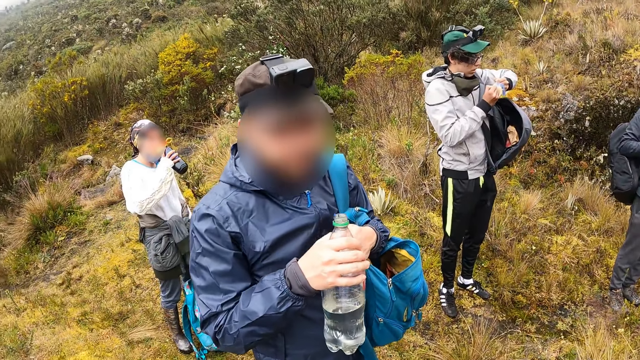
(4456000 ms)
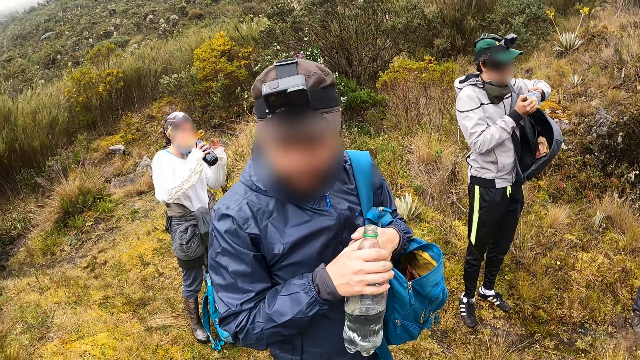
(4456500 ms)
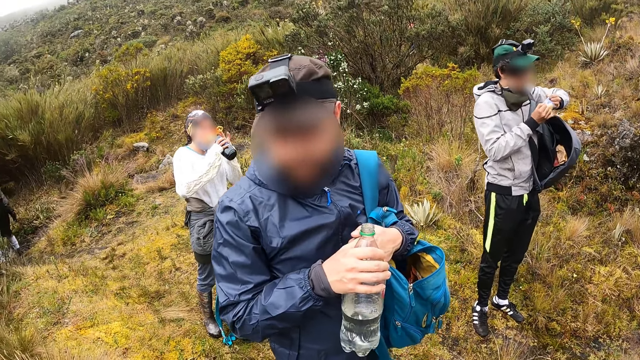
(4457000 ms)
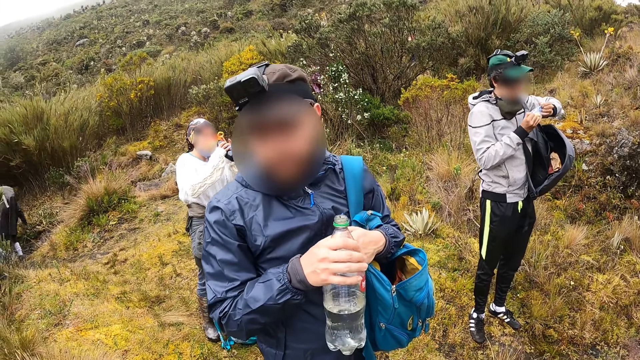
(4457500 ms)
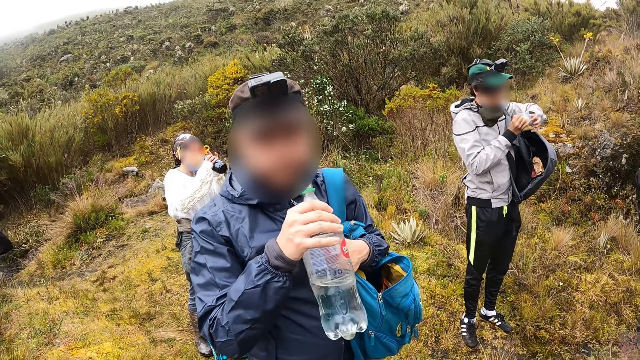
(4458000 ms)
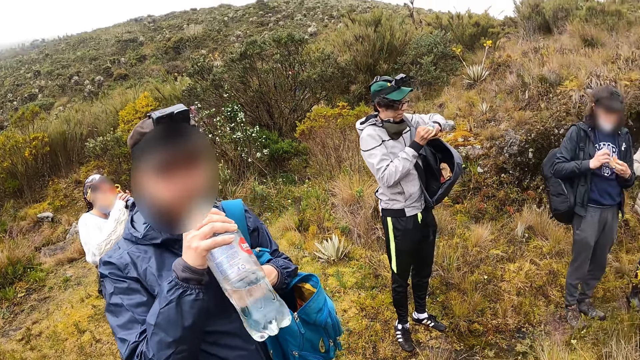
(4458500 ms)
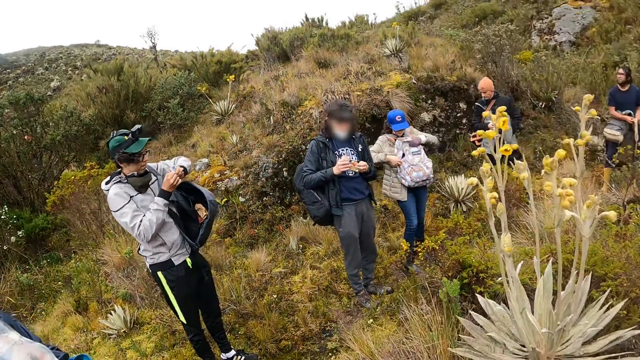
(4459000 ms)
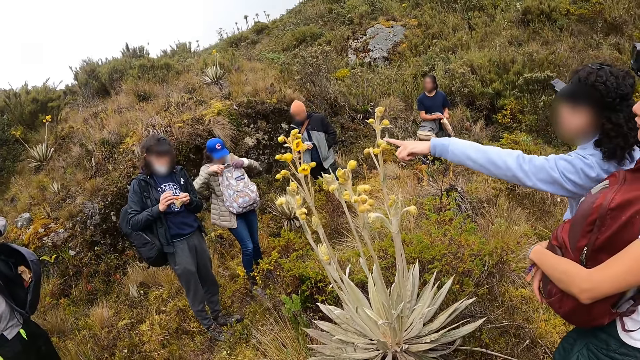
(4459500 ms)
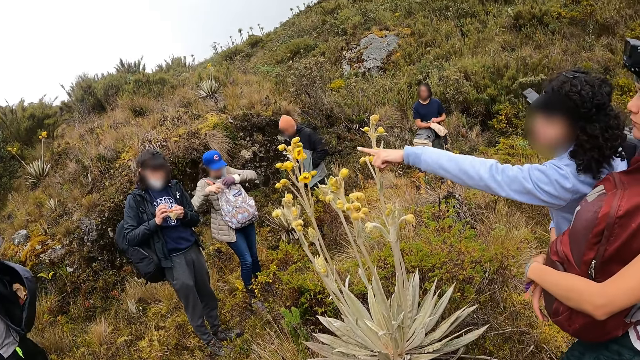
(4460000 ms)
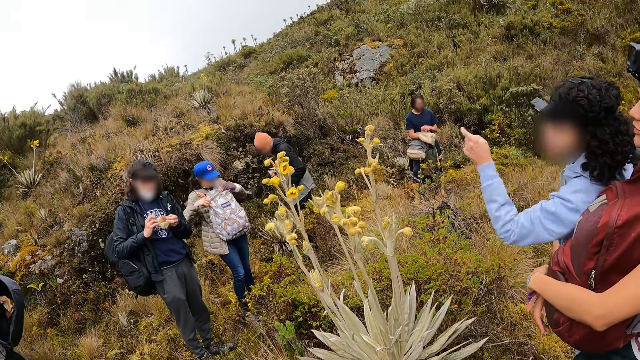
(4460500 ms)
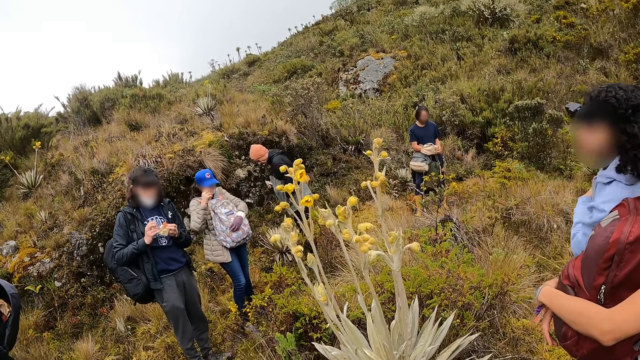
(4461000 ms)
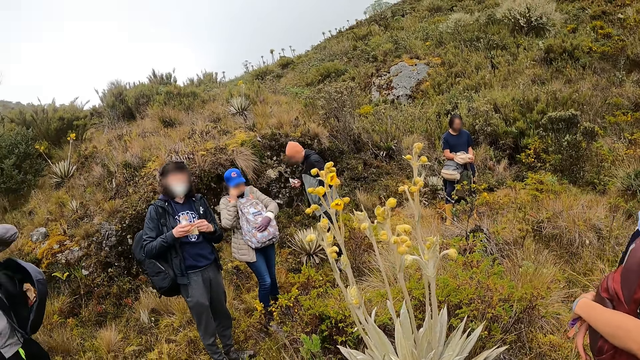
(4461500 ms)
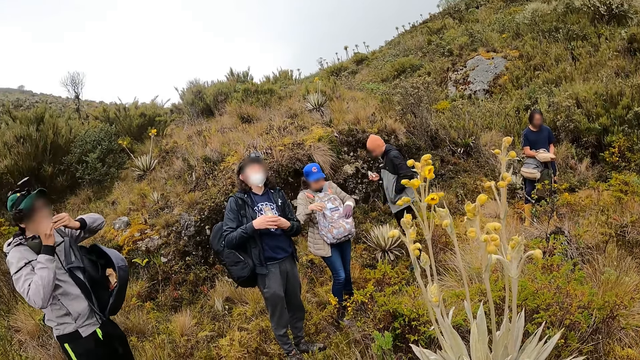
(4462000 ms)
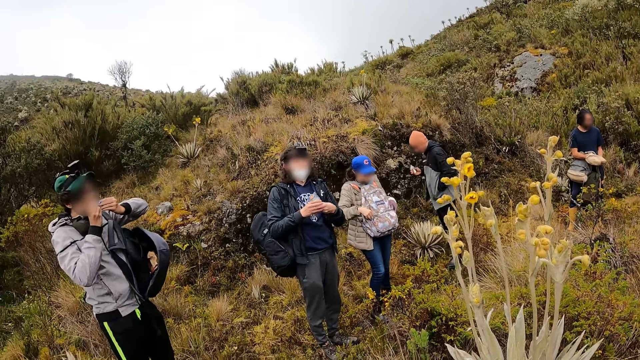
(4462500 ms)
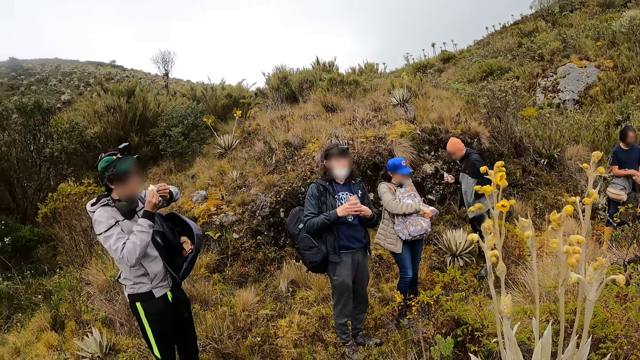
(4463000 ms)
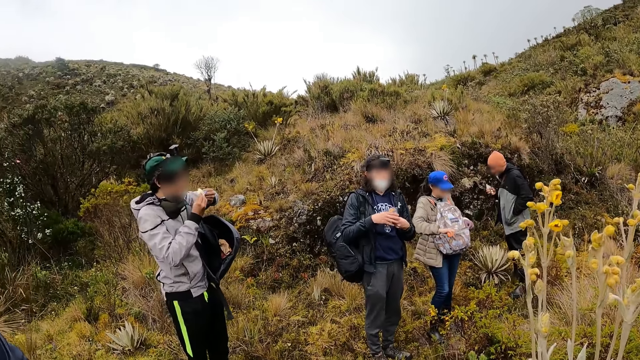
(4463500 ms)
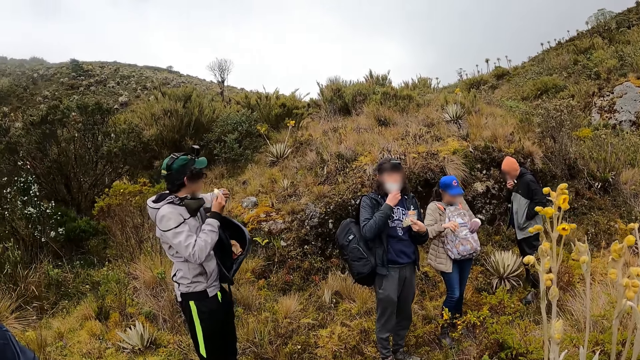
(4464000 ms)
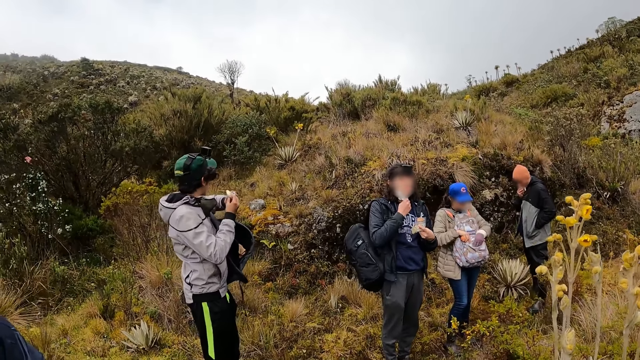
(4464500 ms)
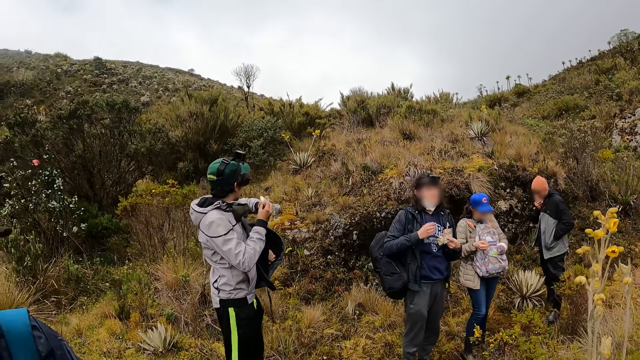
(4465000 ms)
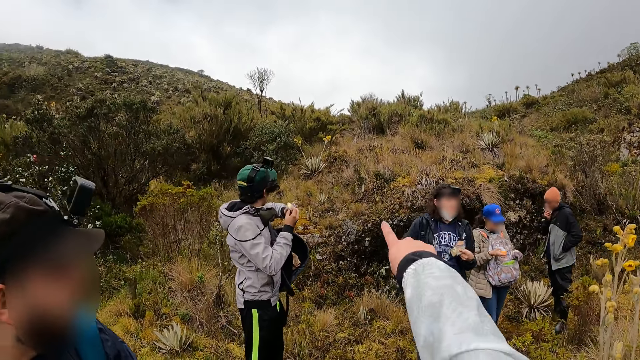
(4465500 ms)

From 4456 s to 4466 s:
The second woman drinks from a water bottle in her right hand. The second woman drinks from the water bottle in her hands. The second man drinks water from the bottle of water in his right hand. The fourth man holds a pack of chips in his left hand. The first woman zips the backpack on her chest with her right hand. A fourth woman points at a bush path with her left hand. The camera wearer looks around. The fourth man puts his right hand in the pack of chips in his left hand. The first woman zips the backpack on her chest with her left hand. The first woman touches her face with her right hand. The fifth man eats from the pack of chocolate in his hands. The first woman holds a snack in her right hand and unzips a smaller part of the backpack on her chest with her right hand. The first man eats from the pack of chocolate in his right hand. The third man pulls down his nose mask with his right hand.

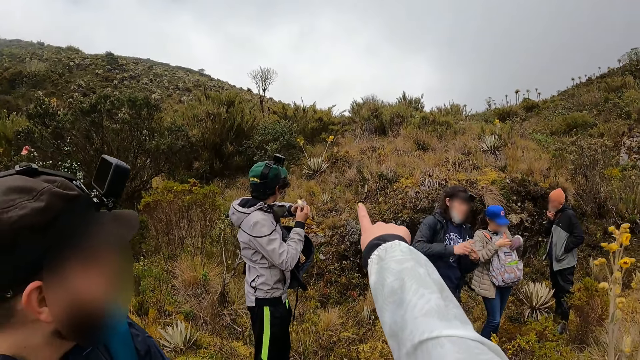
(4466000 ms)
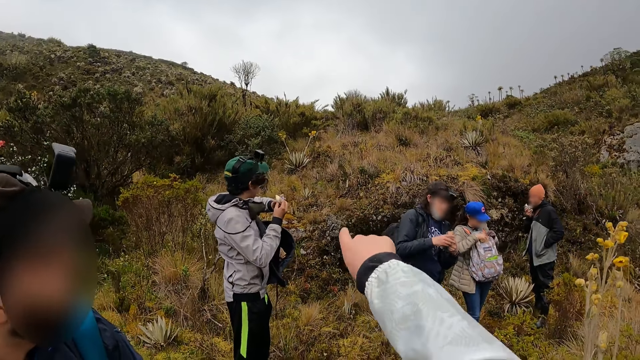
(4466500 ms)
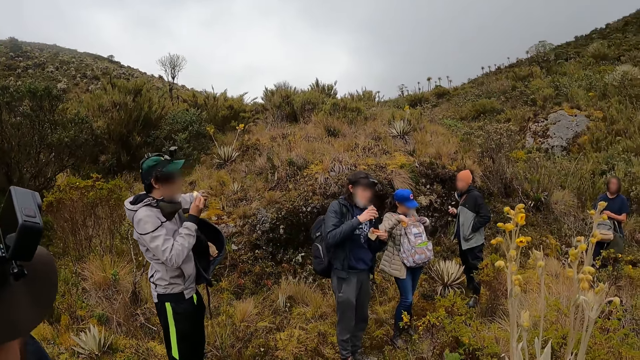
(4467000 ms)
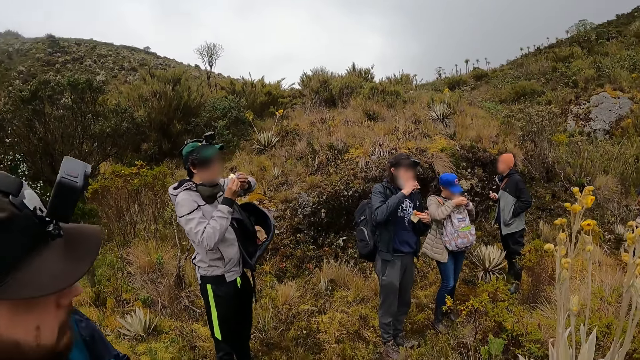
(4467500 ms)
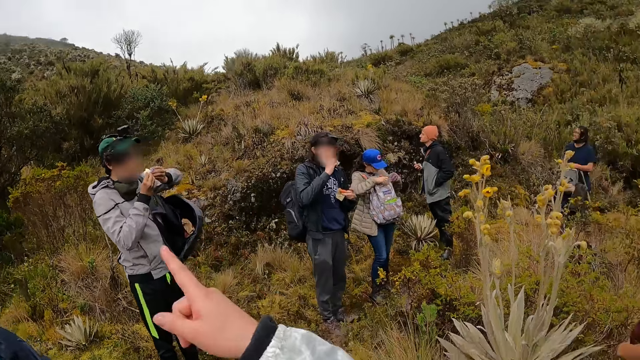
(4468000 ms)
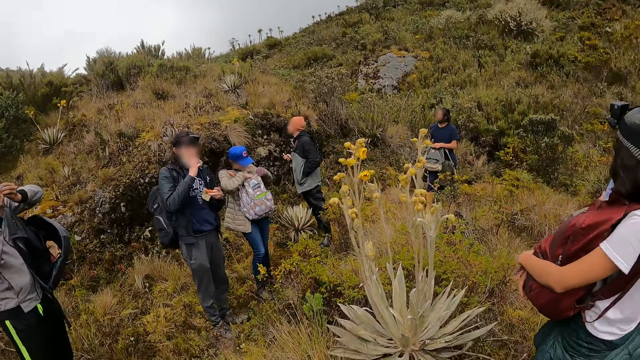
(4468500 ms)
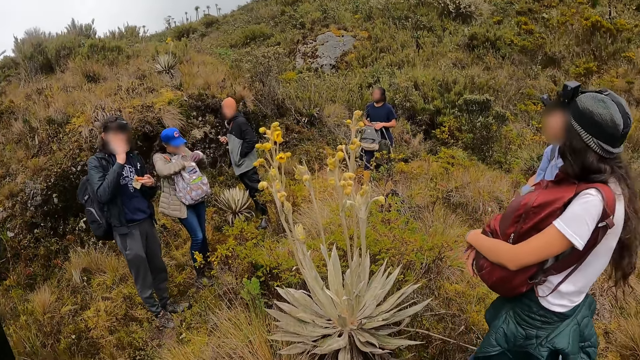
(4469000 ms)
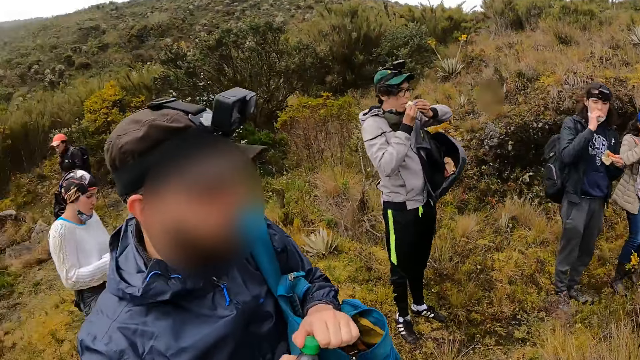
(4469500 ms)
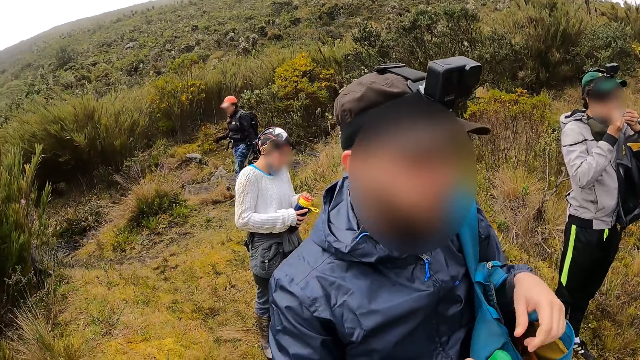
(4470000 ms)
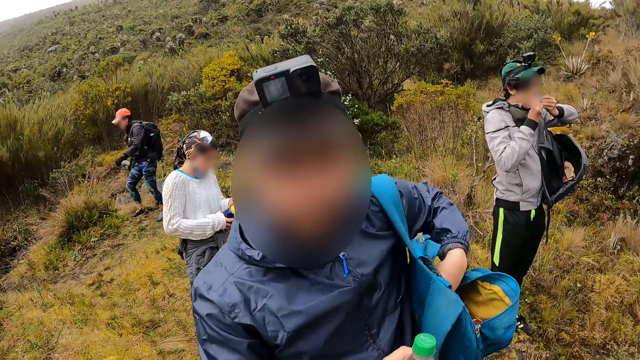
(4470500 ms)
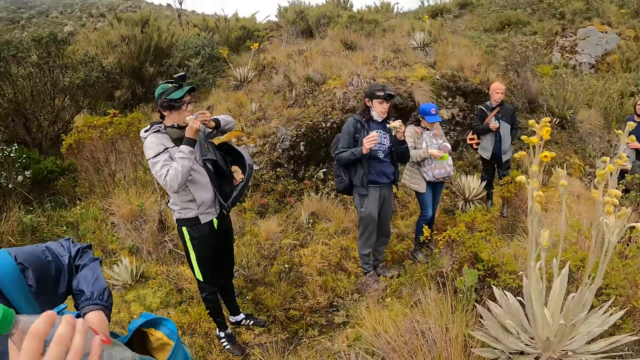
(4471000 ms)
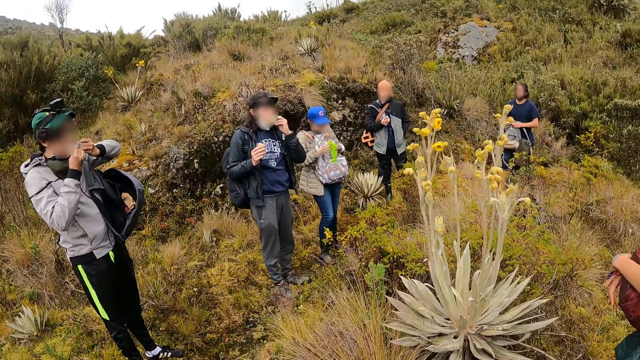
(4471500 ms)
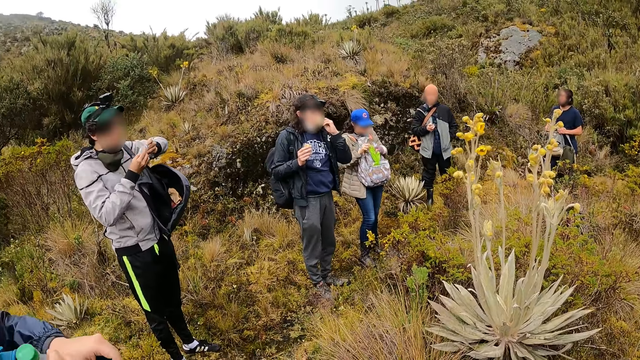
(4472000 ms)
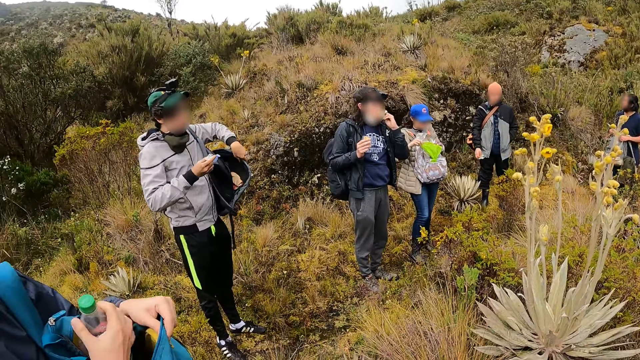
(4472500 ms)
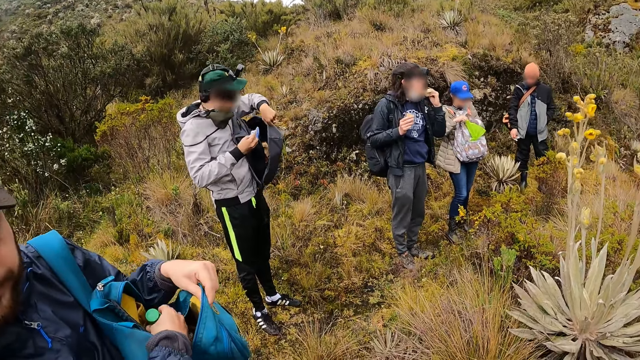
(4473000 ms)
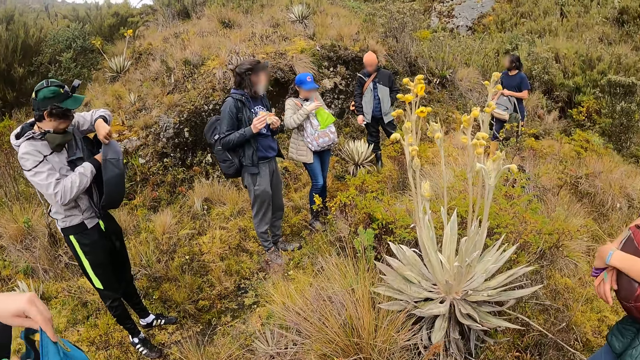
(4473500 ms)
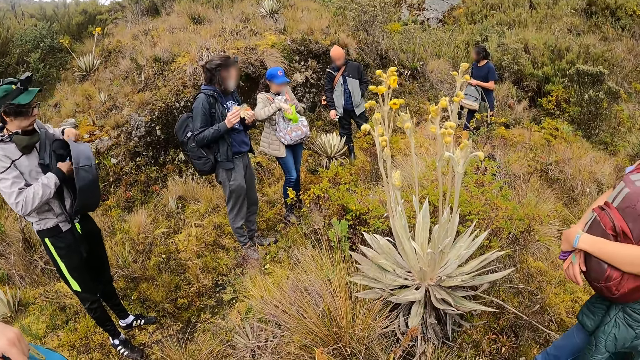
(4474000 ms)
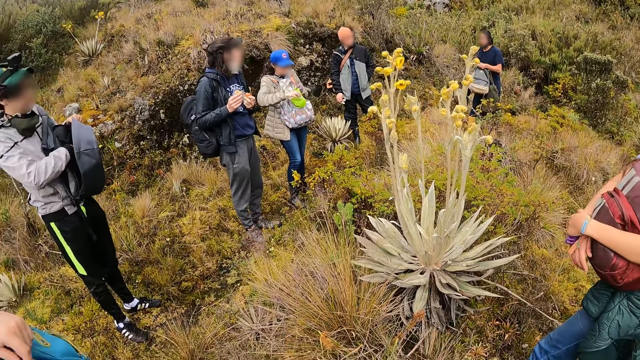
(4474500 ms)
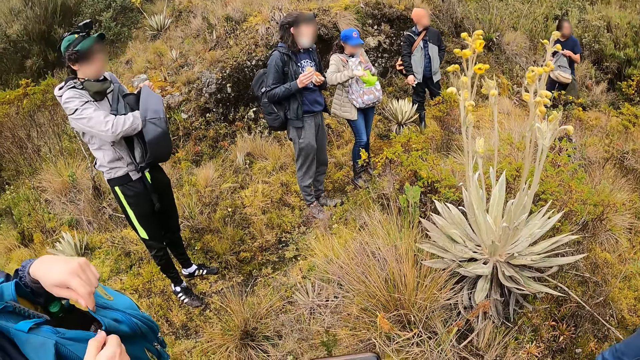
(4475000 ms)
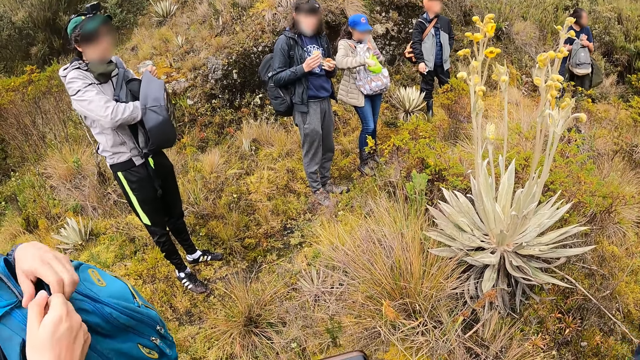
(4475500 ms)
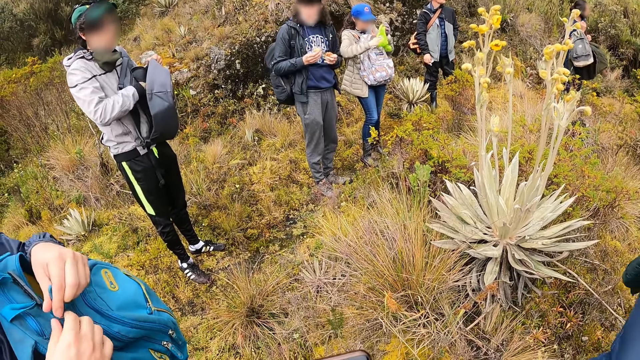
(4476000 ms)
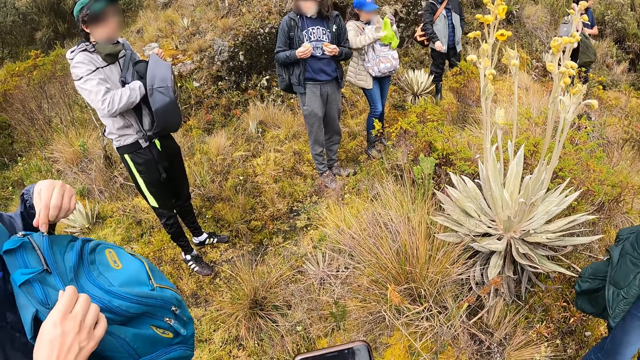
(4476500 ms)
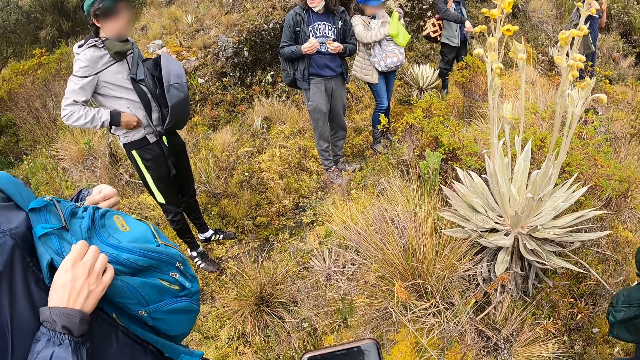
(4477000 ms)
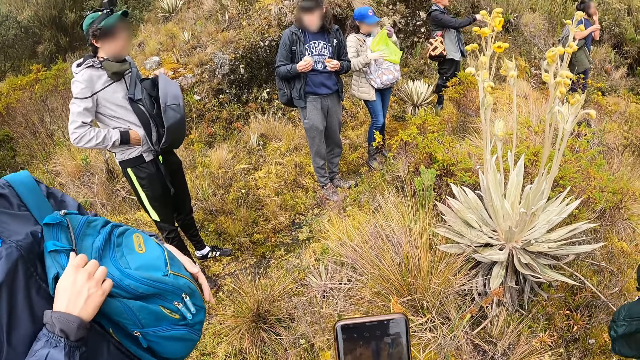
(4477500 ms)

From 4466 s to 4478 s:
The camera wearer converses with the second man. She stretches a hand. The third man passes the pack of chocolate from his right hand to his left hand. The fourth man holds the backpack in his left hand. The third man eats from the pack of chocolate in his right hand. The first woman passes the snack from her right hand to her left hand. The fifth man eats from the pack of chocolate in his hands. The camera wearer looks around. The second woman covers the water bottle in her right hand with her left hand. The second man puts his left hand in the backpack on his left shoulder. The first woman holds a plastic bag in the smaller part of the backpack with her right hand. The fifth man eats from the pack of cookies in his left hand. The first woman opens the plastic bag with both hands. The fourth man zips the backpack in his left hand with his right hand. The fifth man holds the pack of chocolate with his right hand. The second man puts the bottle of water in his right hand in the backpack on his left shoulder. The fifth man puts the pack of chocolate in his right hand into the backpack on his left shoulder. The second man zips the backpack on his left shoulder with his left hand. The first woman takes the plastic bag from the smaller part of the backpack with her left hand. The fourth man hangs the backpack on his right shoulder. The first man converses with the fourth man. The camera wearer operates the phone in her right hand.
